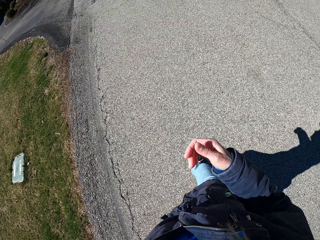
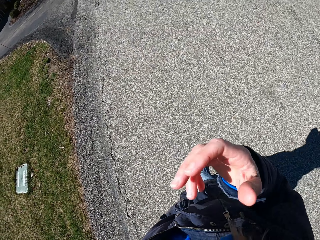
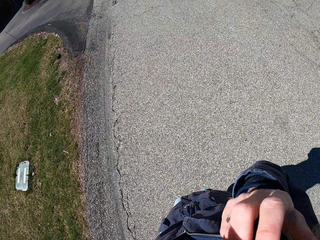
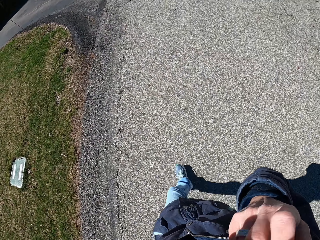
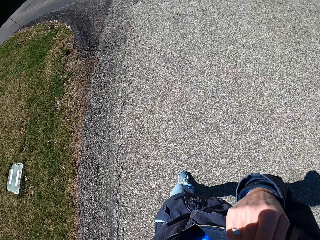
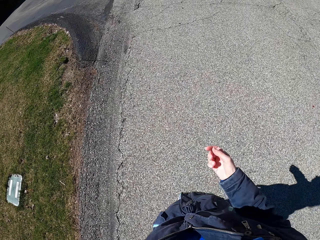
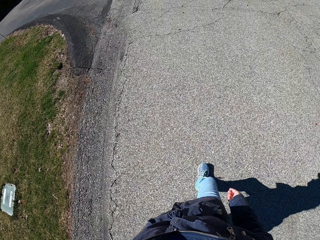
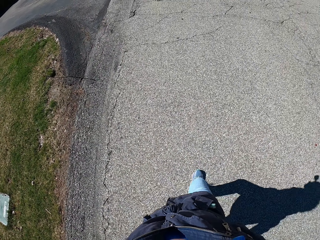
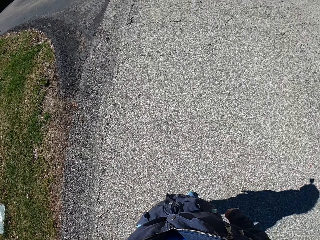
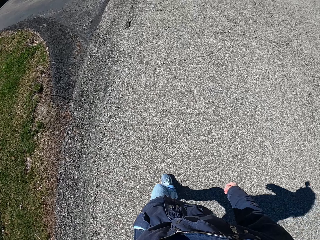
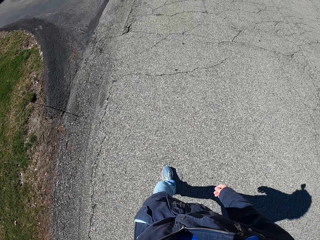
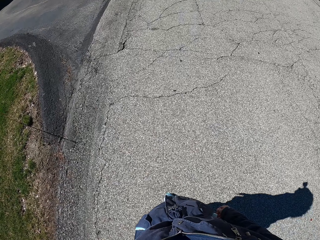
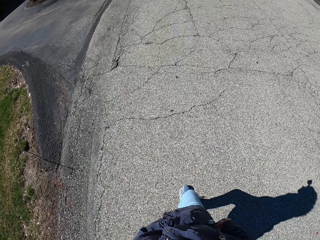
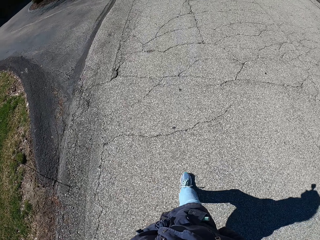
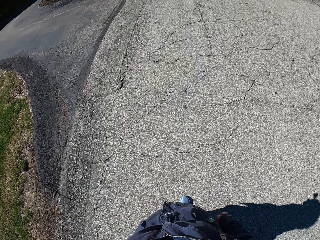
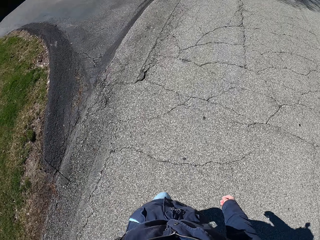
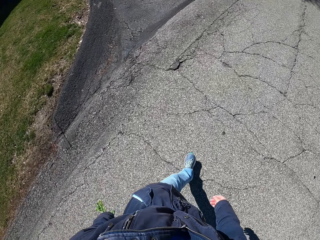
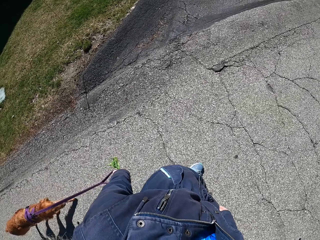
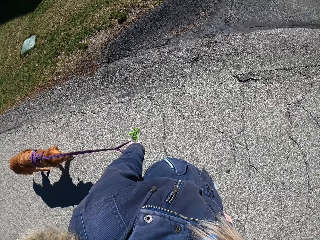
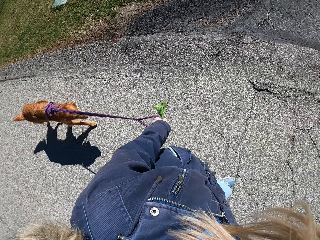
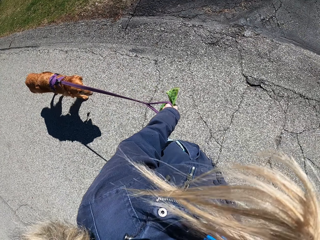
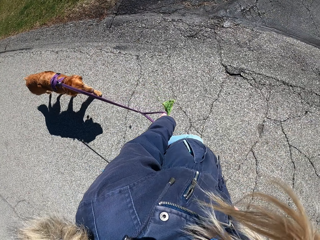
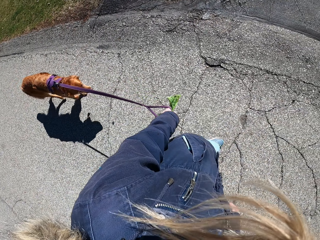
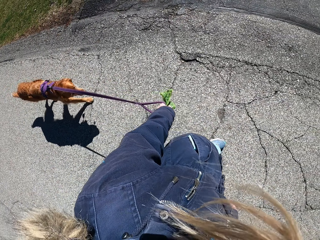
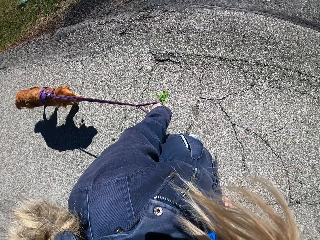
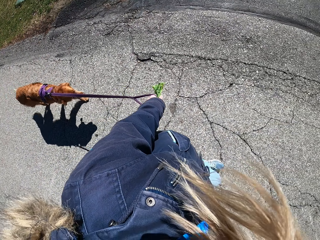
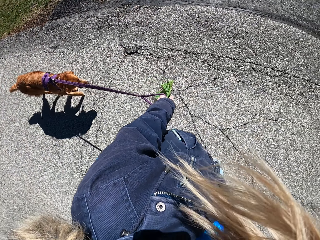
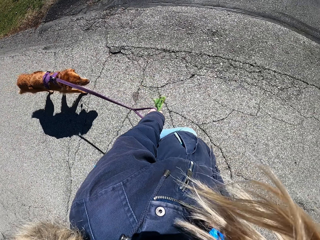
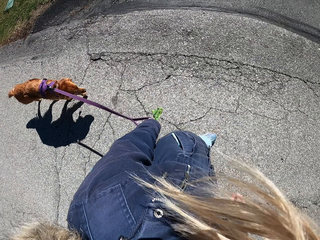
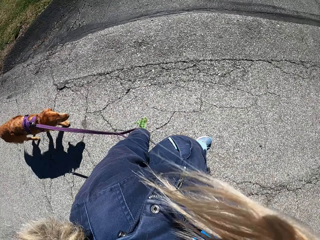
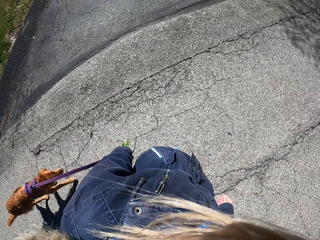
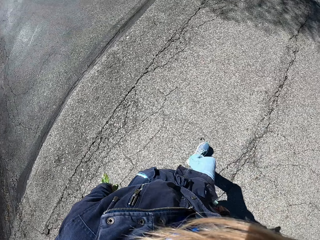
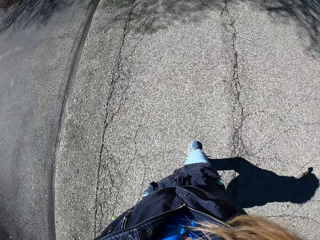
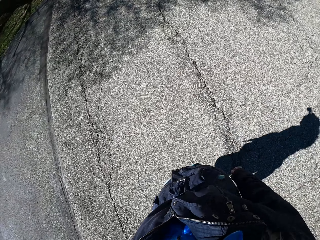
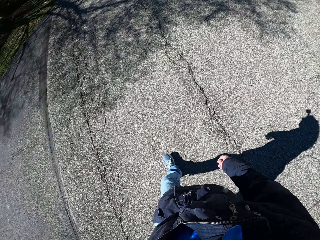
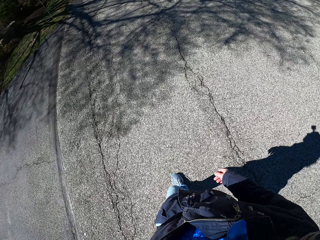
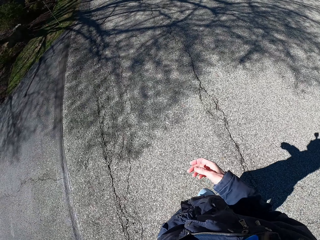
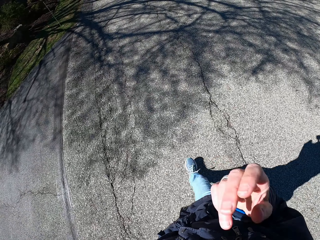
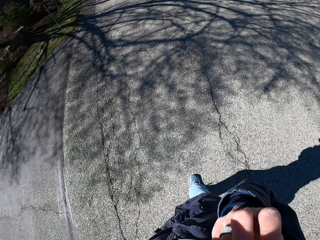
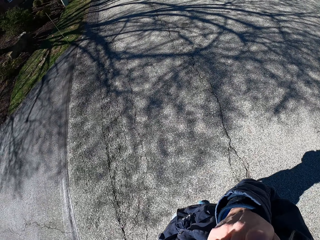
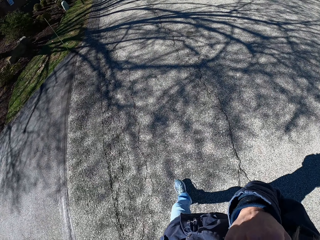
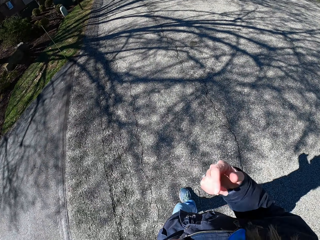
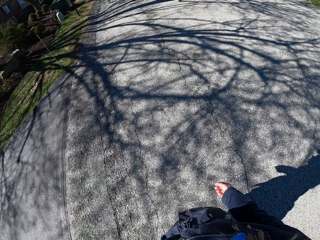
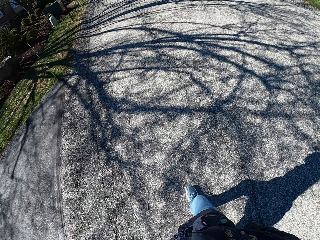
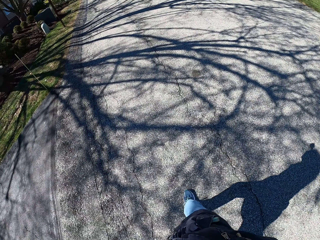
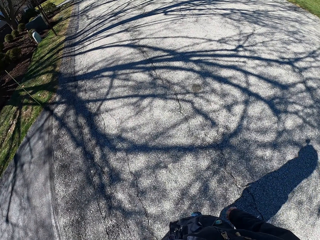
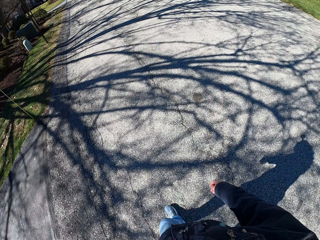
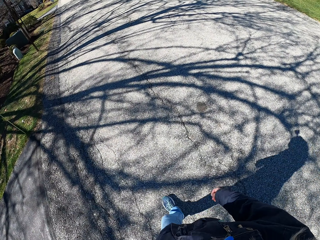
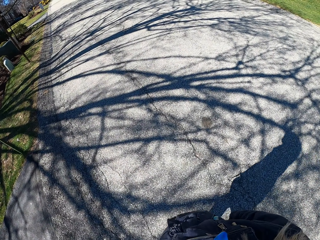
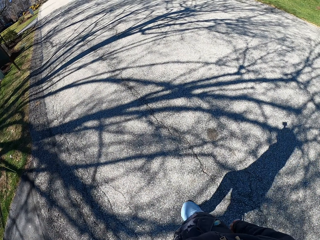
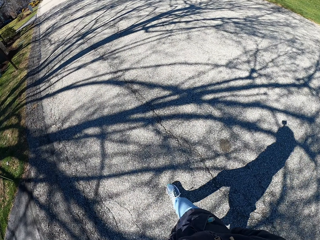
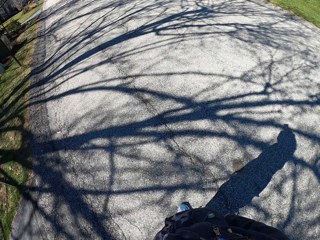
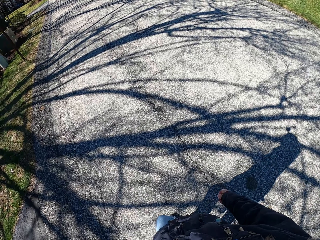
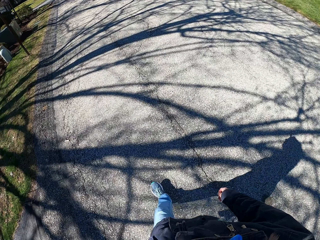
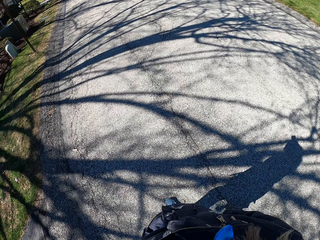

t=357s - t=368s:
The camera wearer walks on the road. They touch the face. They hold the polythene bag and walk the golden retriever on the leash on the road. They walk on the road. They touch the face.

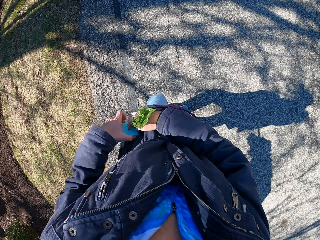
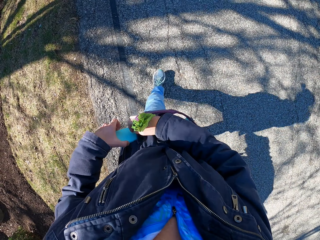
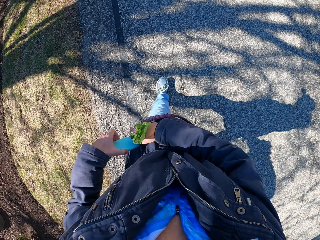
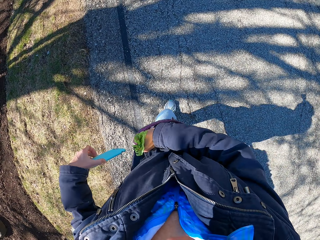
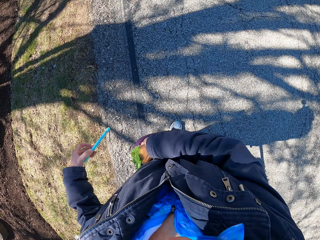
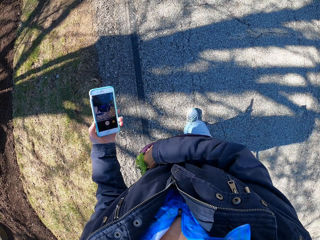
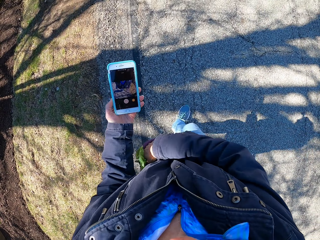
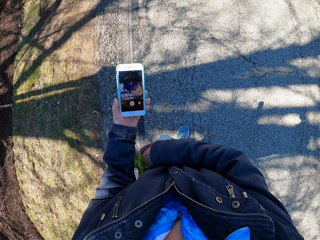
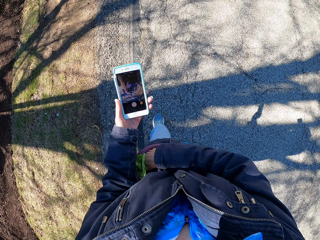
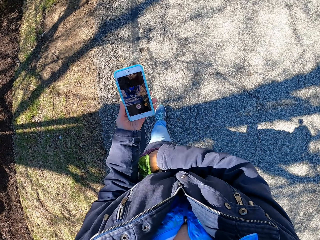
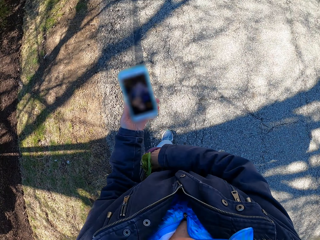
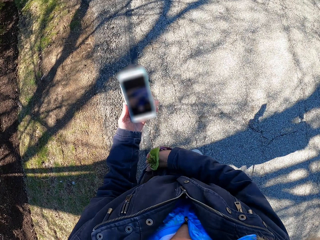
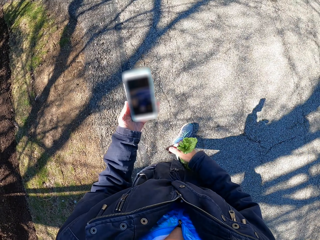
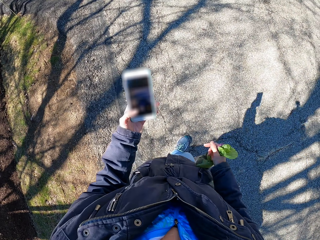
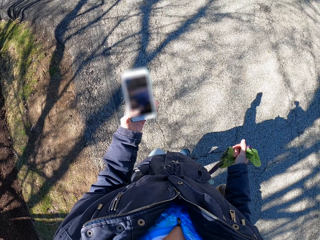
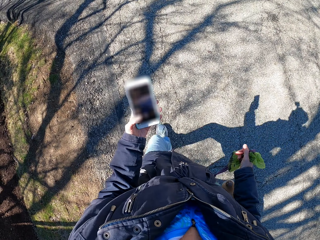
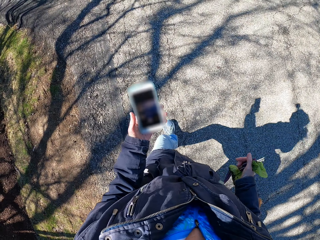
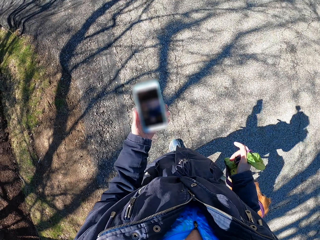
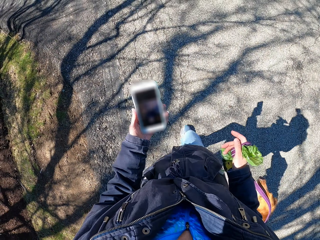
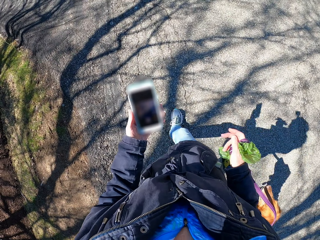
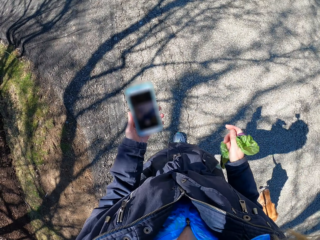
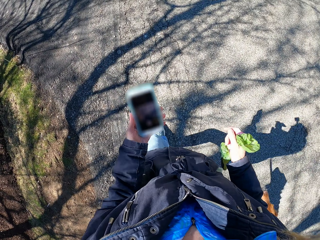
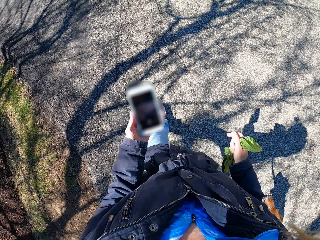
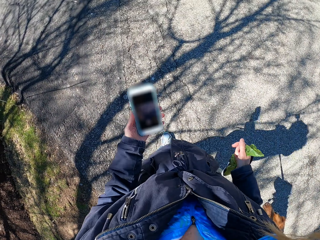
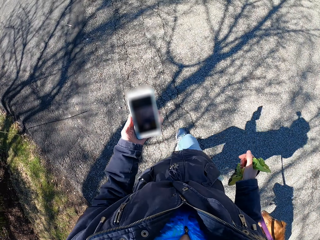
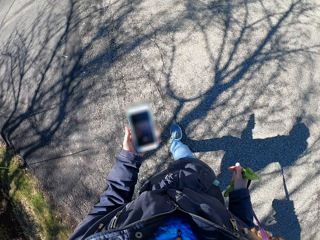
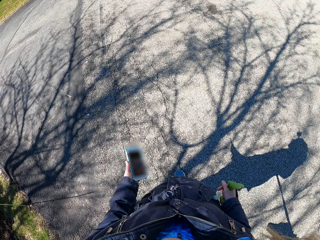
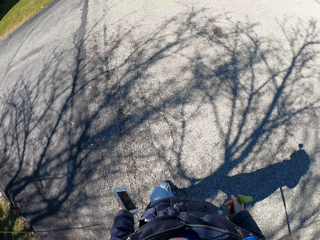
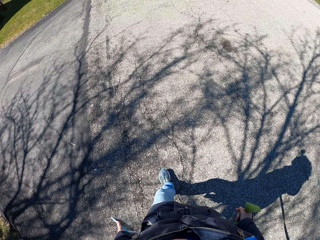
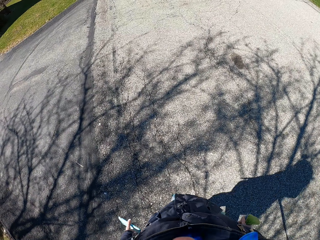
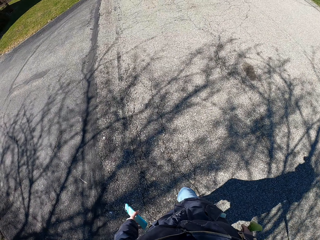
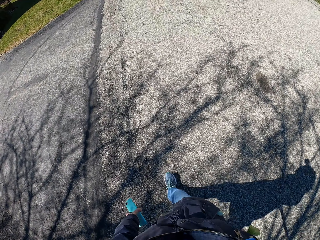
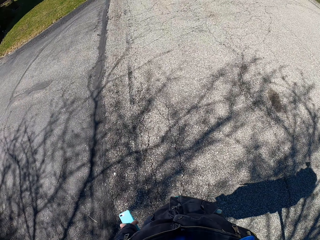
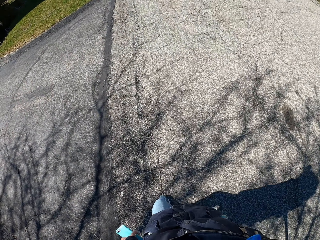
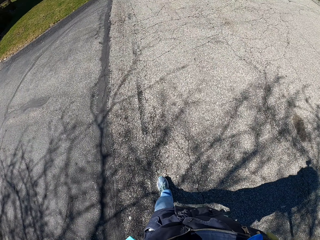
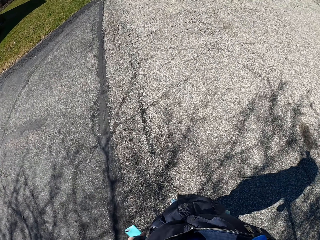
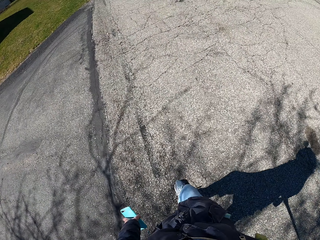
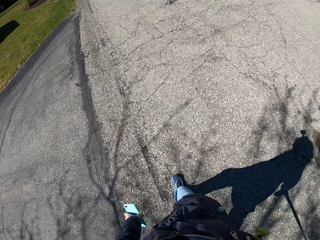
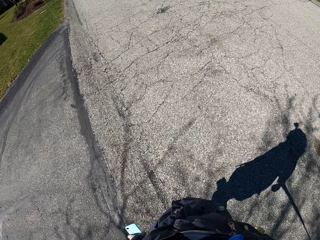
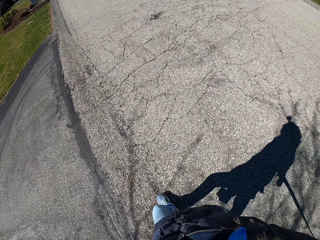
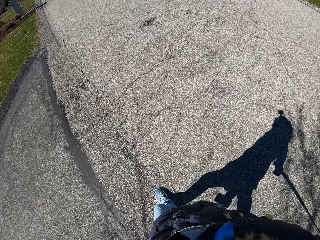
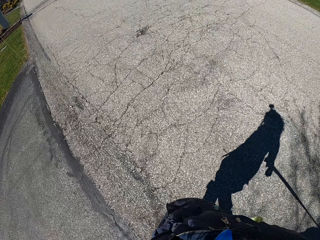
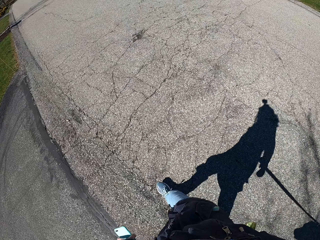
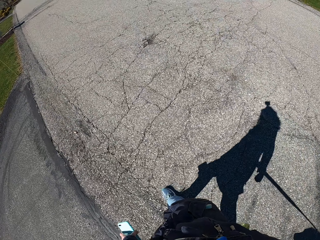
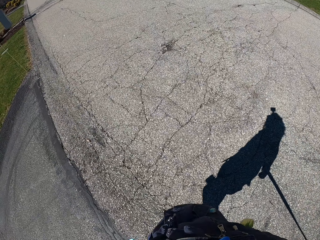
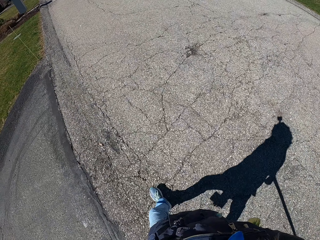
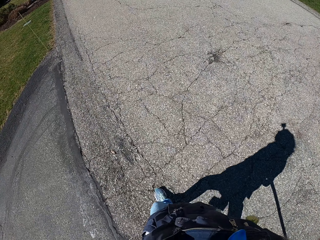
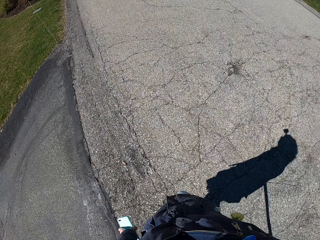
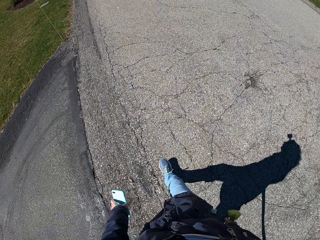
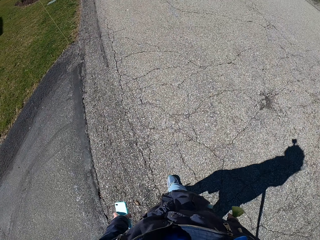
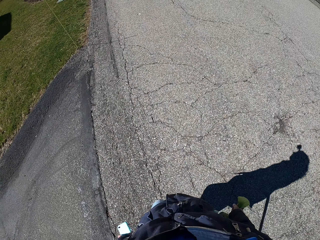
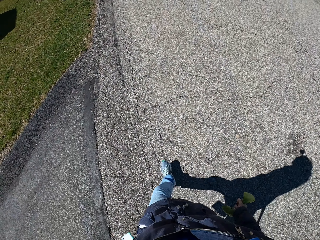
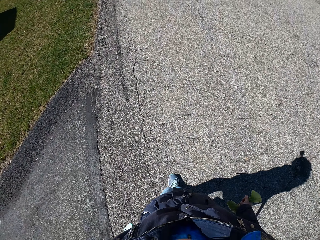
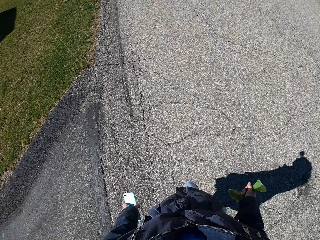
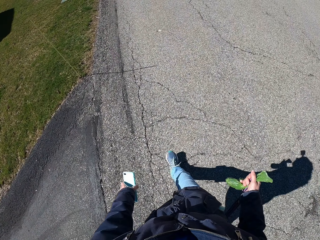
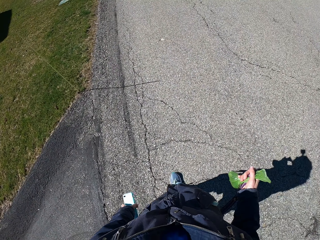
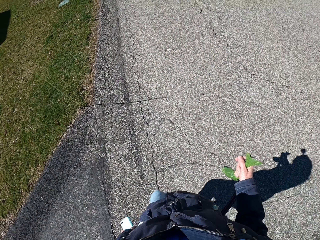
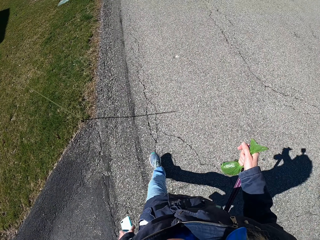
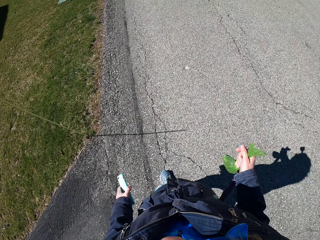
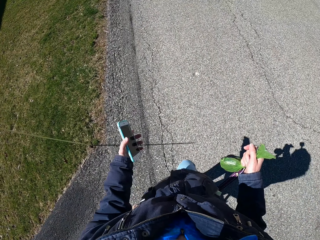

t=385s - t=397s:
The camera wearer removes the phone from the pocket. They walk a golden retriever on a leash on the road, hold a polythene bag, and hold the cellphone. They operate the phone. They walk with the dog on the road.
